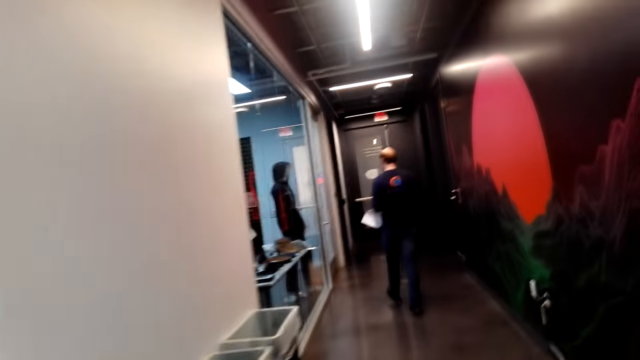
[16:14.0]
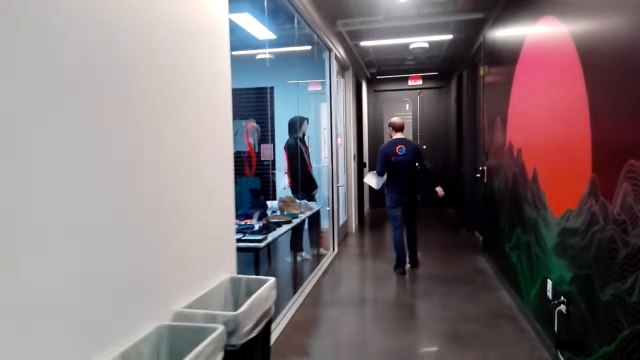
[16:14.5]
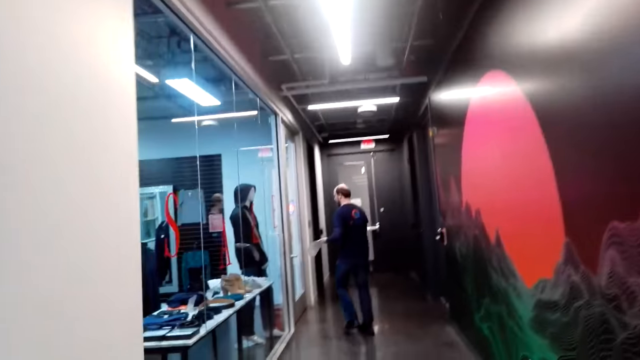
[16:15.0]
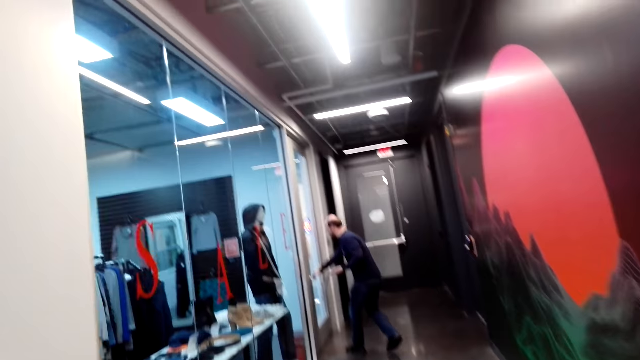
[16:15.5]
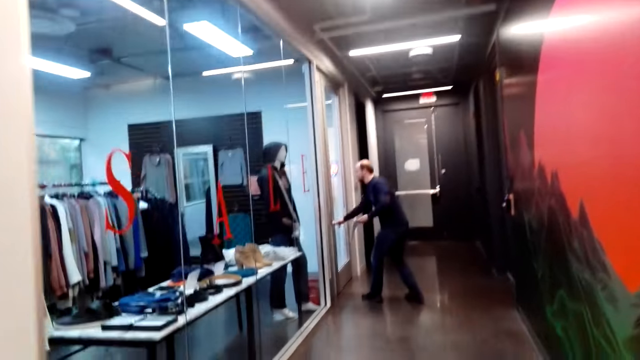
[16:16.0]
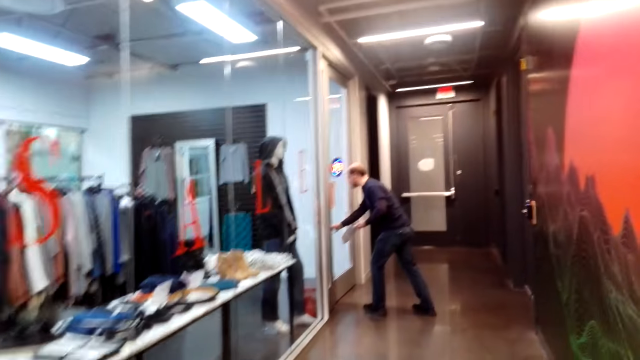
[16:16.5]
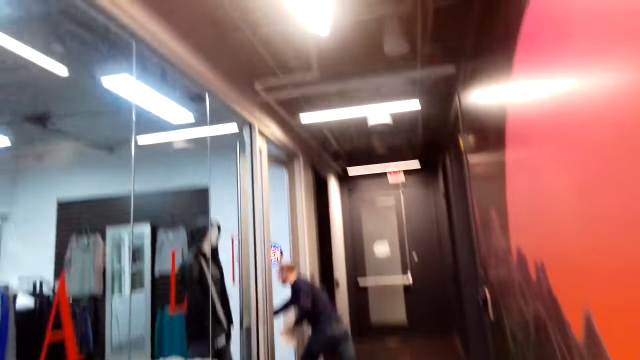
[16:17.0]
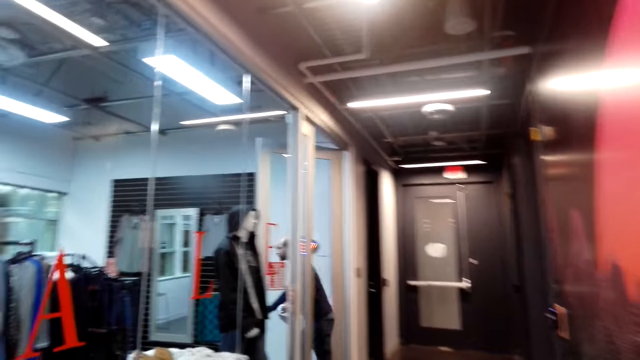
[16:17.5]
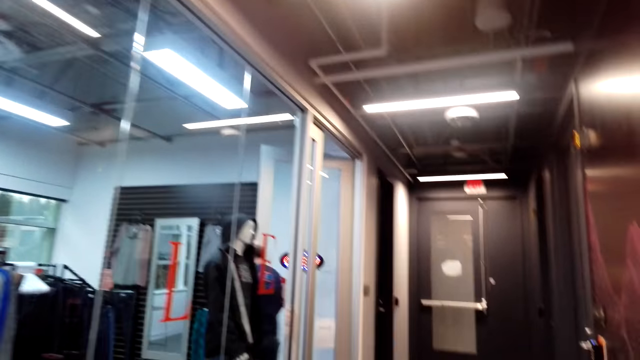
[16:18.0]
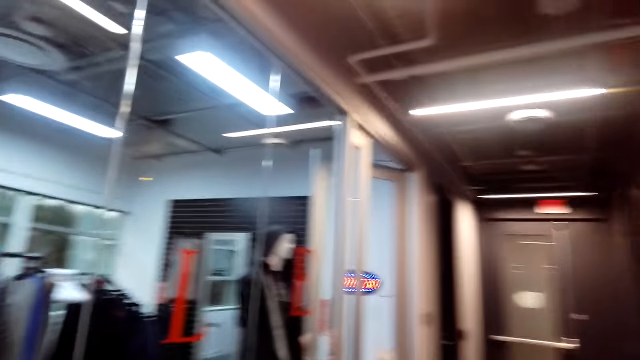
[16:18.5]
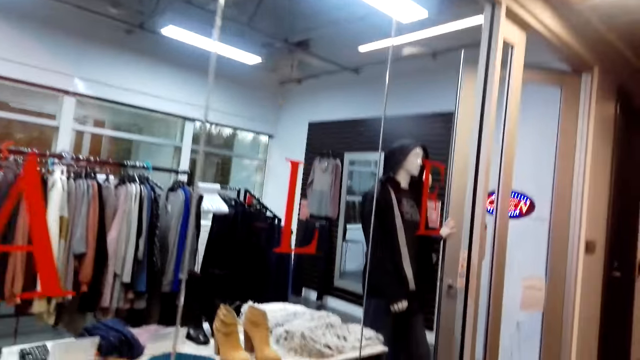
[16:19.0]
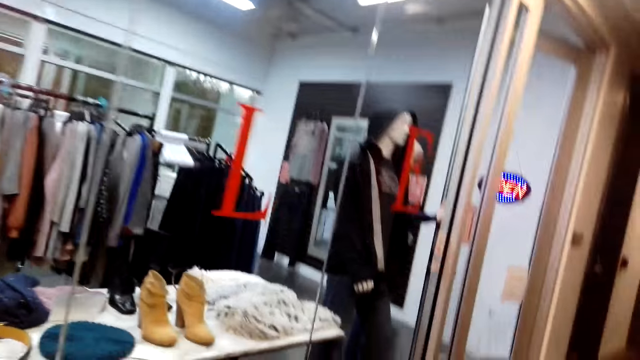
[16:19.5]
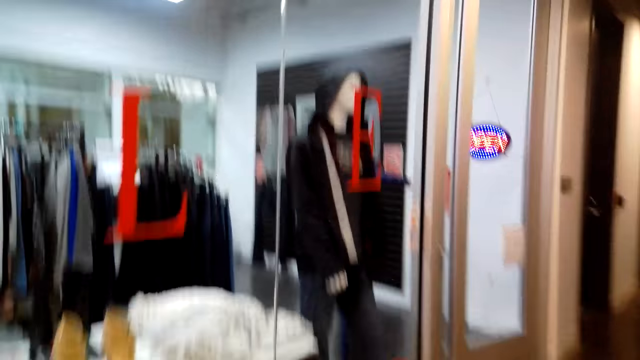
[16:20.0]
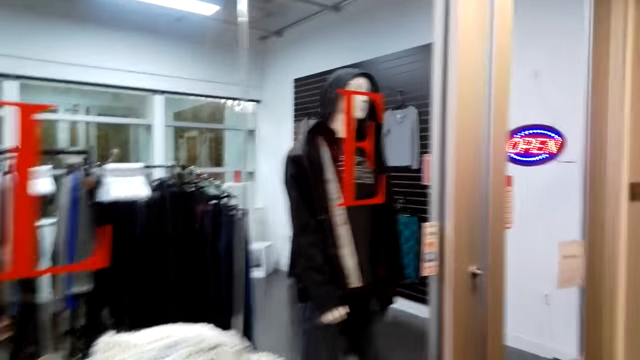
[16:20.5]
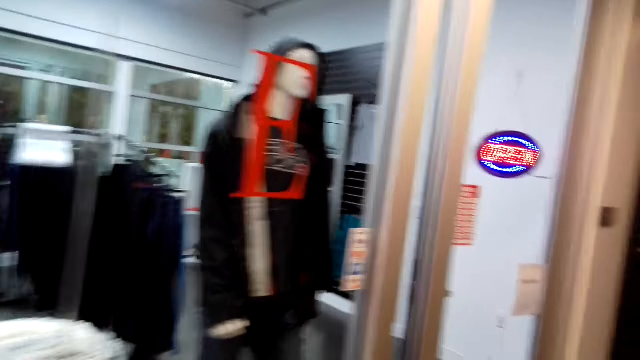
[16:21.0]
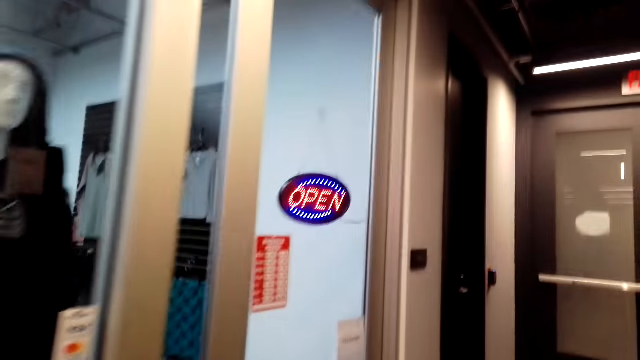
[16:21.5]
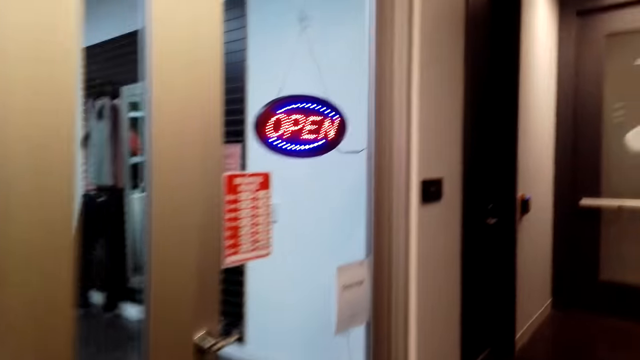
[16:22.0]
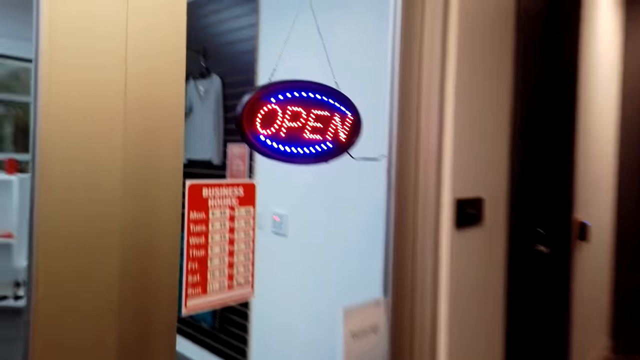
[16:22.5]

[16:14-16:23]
The camera wearer walks on the corridor. They converse with a woman. They walk on the corridor.

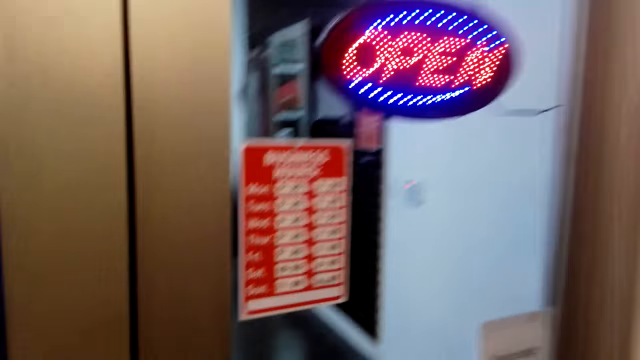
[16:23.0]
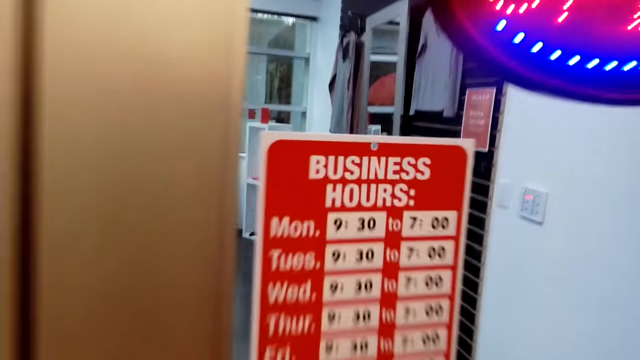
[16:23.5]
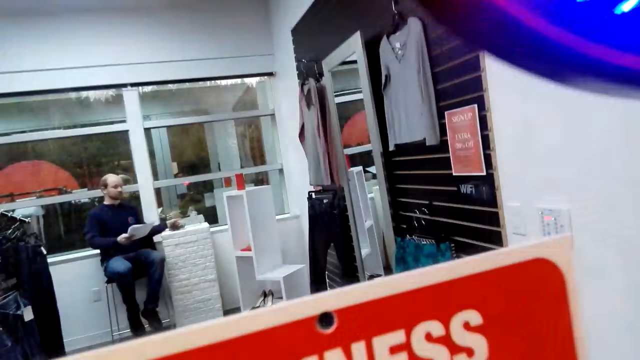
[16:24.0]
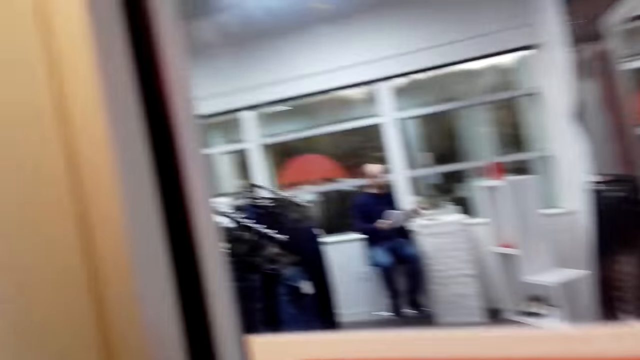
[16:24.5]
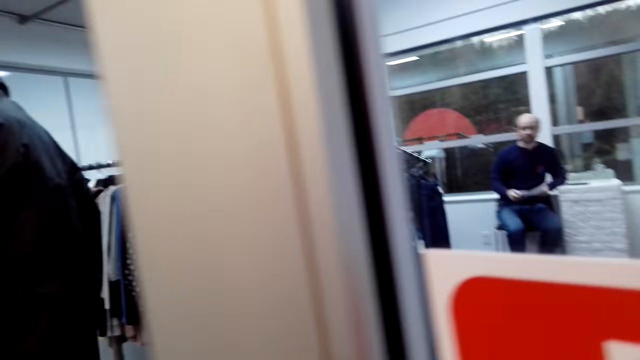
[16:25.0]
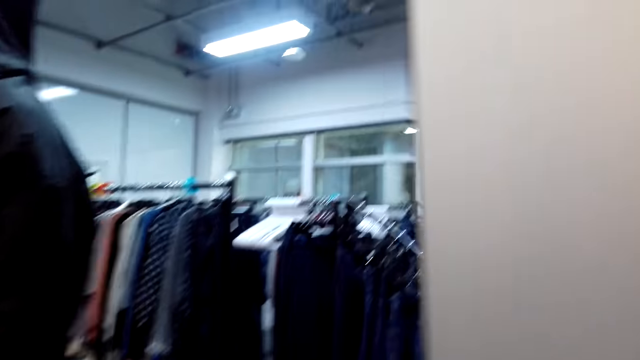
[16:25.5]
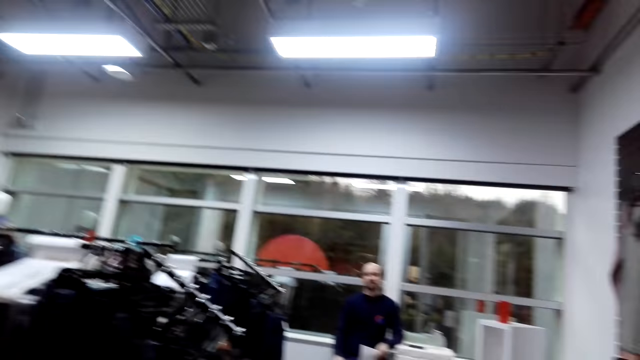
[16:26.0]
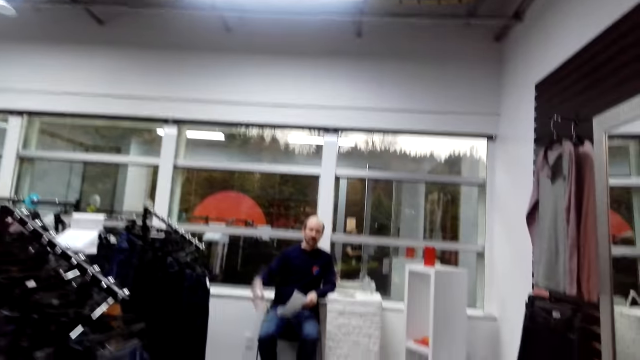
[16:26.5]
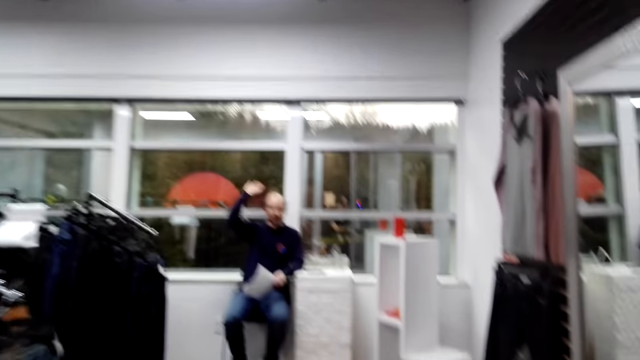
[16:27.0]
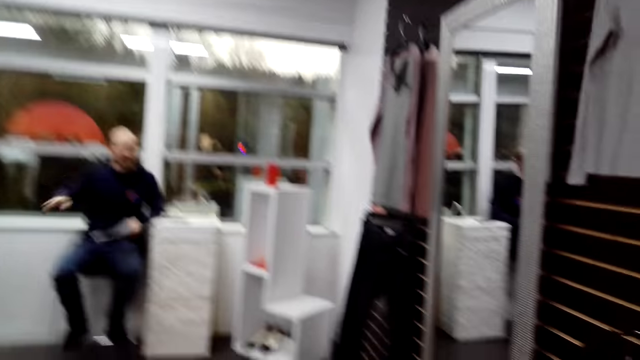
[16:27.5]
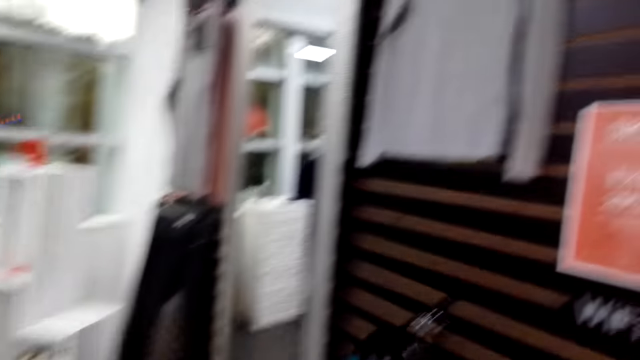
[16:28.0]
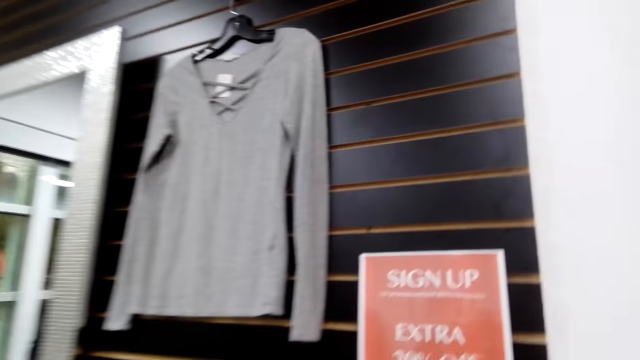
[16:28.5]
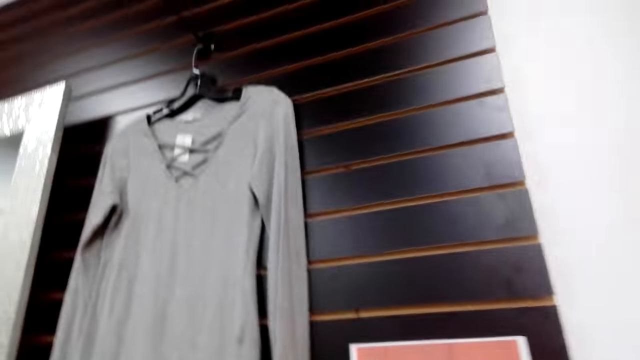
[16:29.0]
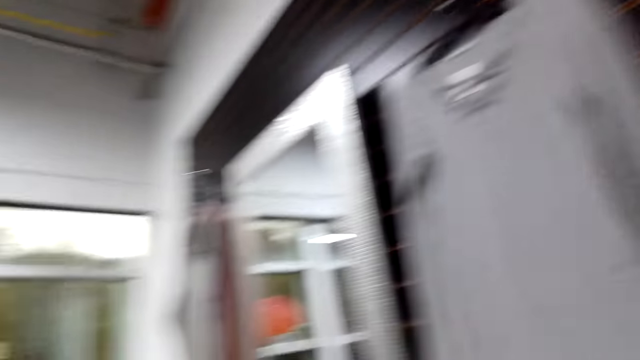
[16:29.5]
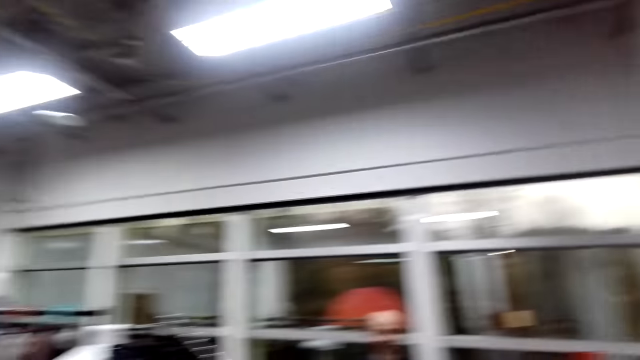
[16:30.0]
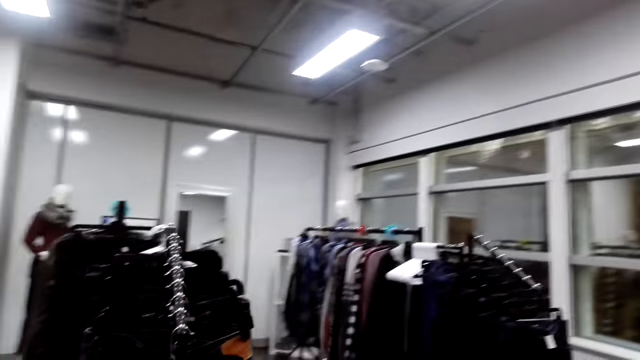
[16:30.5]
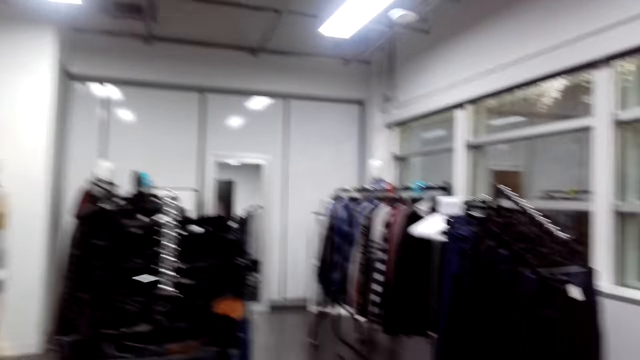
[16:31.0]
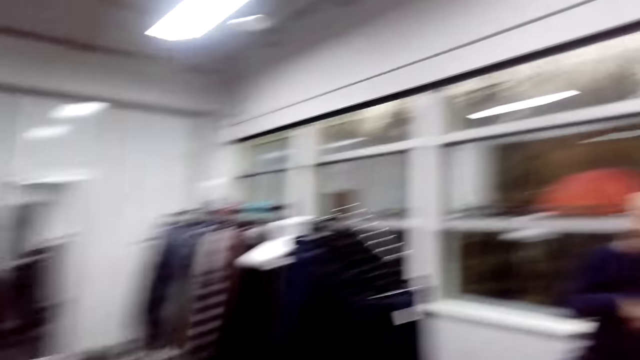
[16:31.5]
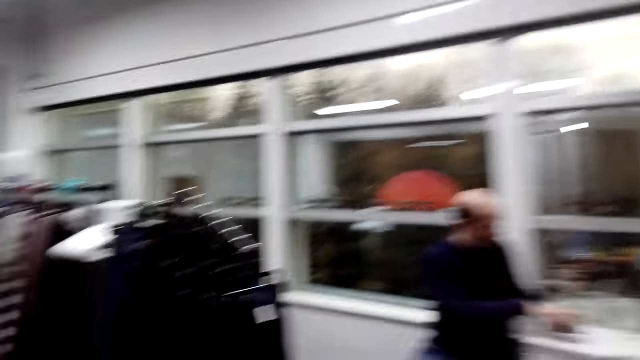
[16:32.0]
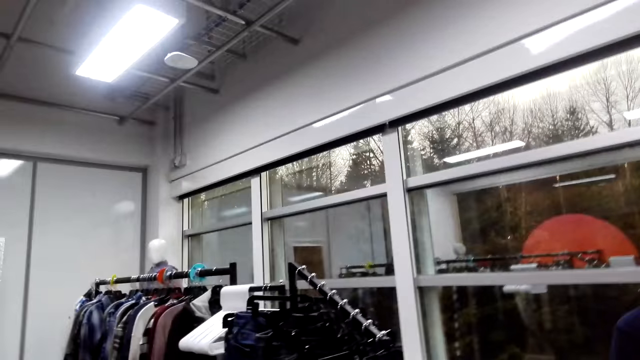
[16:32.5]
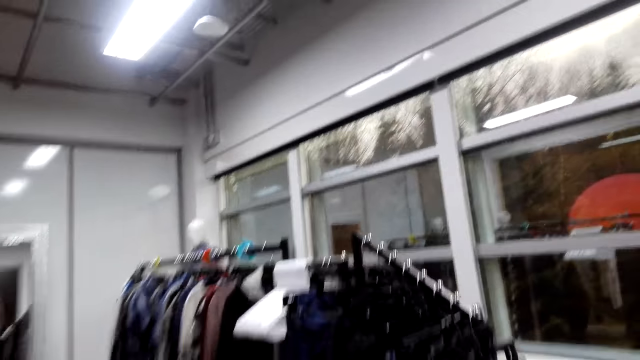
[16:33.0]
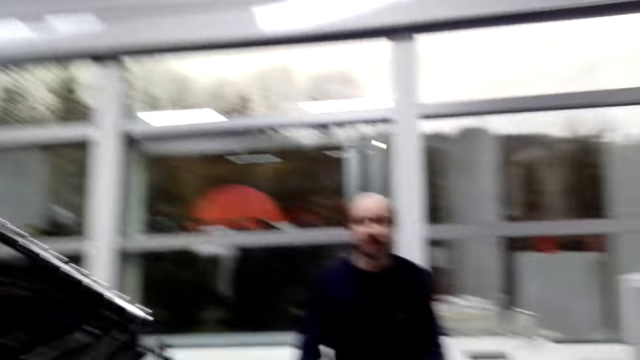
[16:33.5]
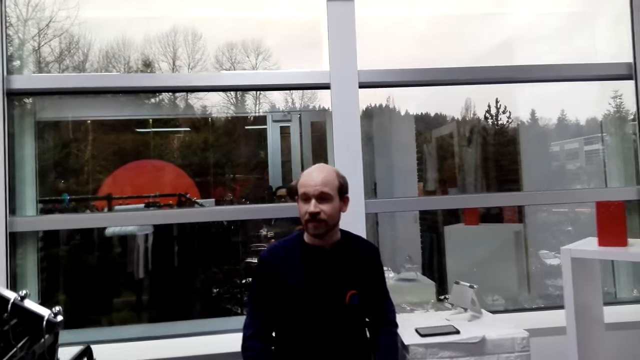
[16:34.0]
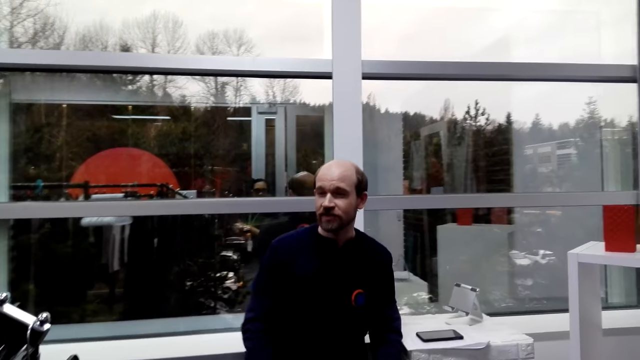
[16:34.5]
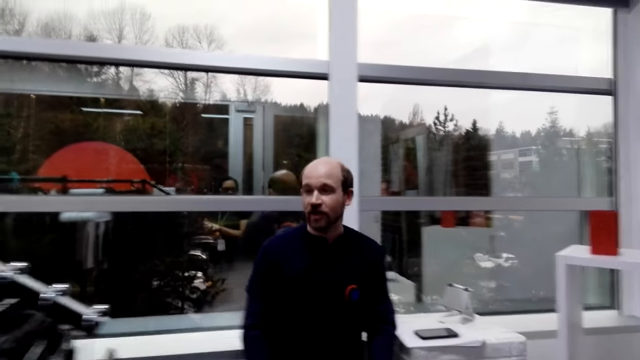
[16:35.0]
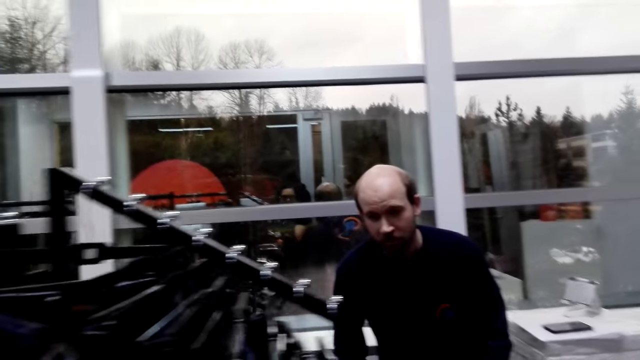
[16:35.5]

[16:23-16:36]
The camera wearer opens the boutique door. They enter the boutique. They talk to an attendant. They look around the boutique. They converse with the attendant. They walk around the boutique.
